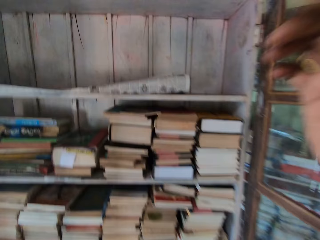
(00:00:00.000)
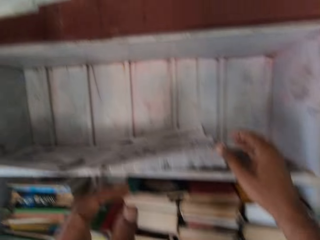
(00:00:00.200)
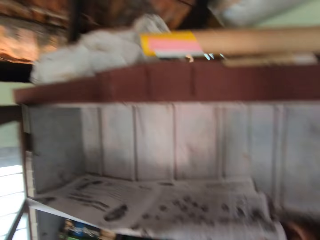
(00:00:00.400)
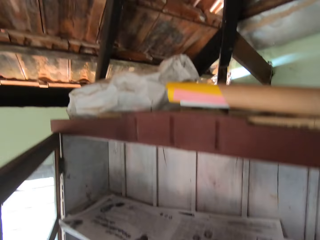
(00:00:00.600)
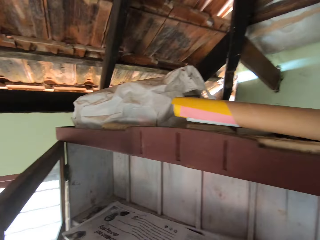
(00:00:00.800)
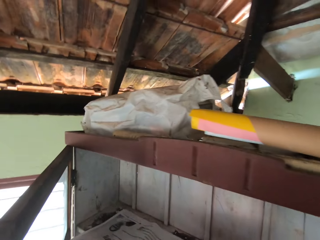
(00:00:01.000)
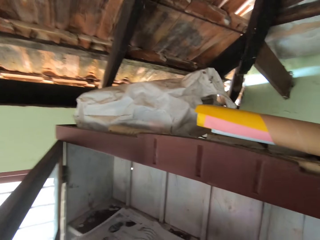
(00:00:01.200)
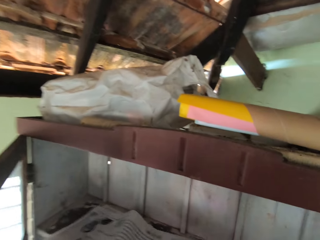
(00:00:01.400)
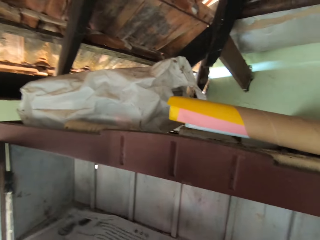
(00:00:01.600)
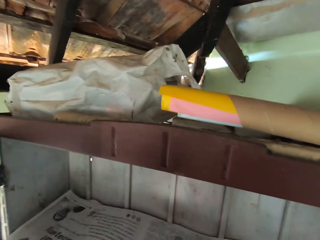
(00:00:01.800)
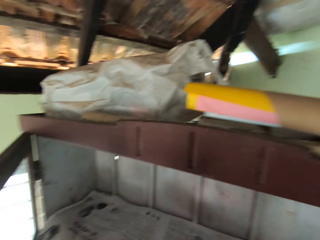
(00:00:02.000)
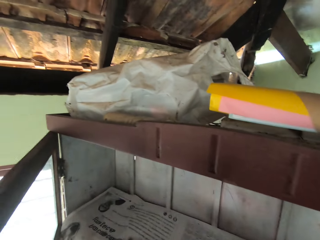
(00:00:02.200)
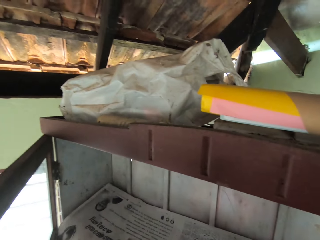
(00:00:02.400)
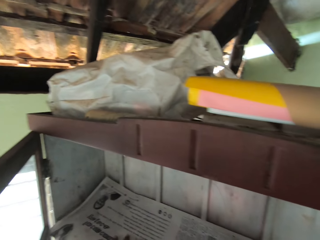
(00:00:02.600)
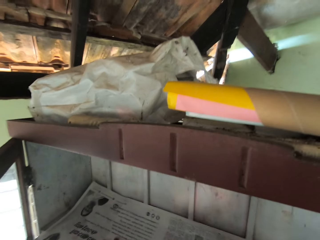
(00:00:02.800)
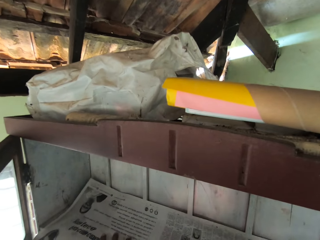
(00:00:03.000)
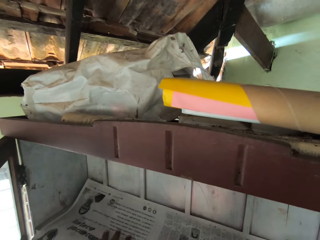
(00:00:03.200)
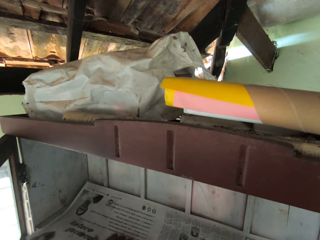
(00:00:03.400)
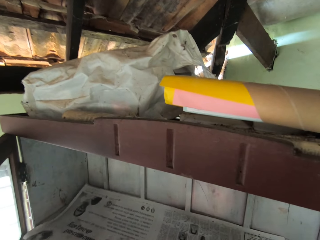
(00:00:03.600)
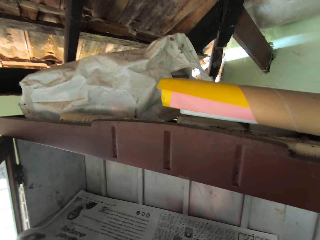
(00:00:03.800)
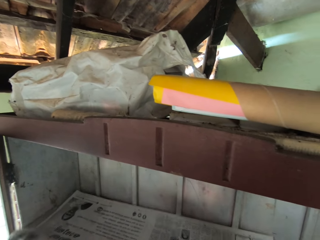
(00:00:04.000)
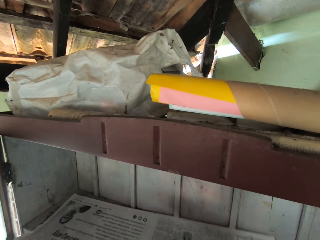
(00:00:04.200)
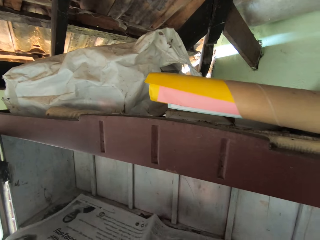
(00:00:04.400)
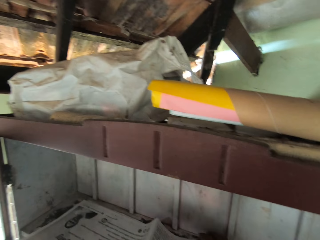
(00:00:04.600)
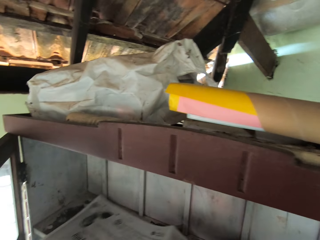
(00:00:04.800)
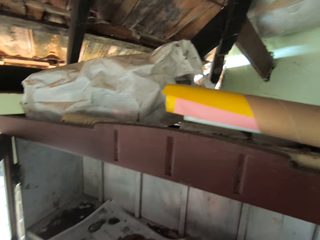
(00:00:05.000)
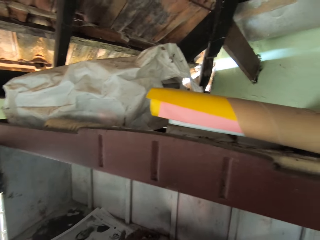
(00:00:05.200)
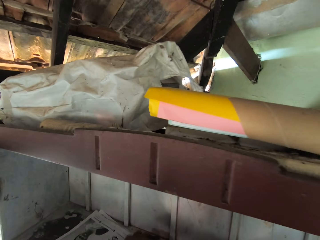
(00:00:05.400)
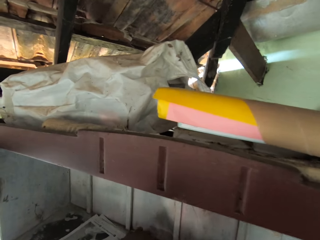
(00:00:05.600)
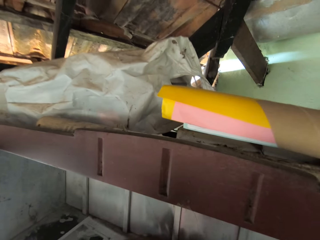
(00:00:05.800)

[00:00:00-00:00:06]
The camera wearer adjusts a newspaper in a bookshelf with his hands in the living room of an apartment.

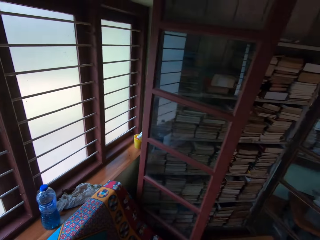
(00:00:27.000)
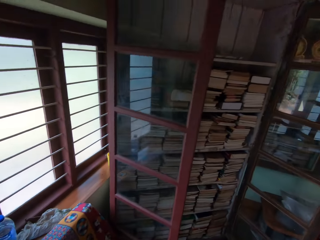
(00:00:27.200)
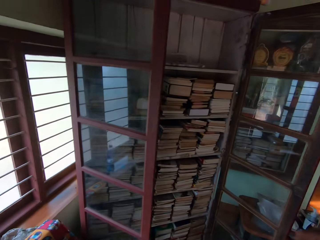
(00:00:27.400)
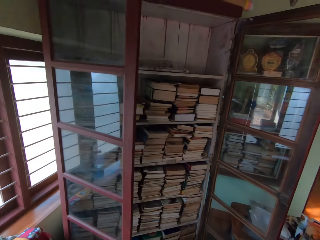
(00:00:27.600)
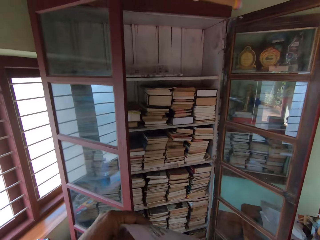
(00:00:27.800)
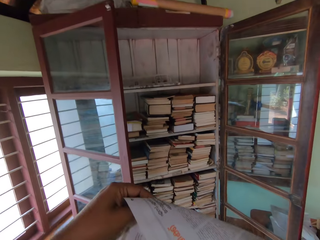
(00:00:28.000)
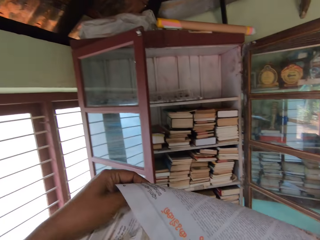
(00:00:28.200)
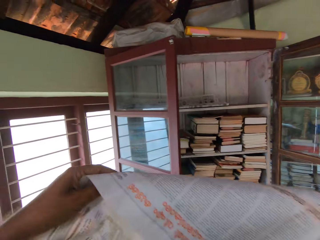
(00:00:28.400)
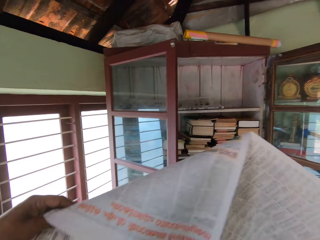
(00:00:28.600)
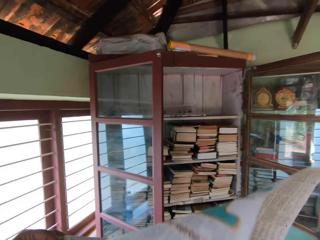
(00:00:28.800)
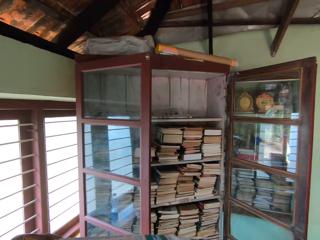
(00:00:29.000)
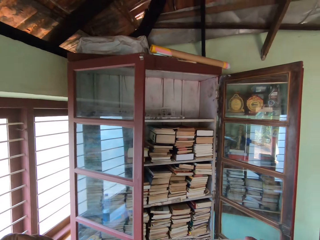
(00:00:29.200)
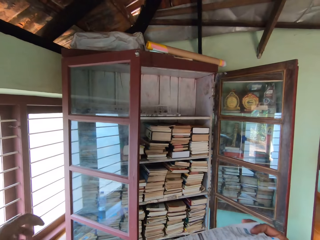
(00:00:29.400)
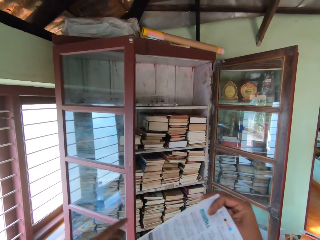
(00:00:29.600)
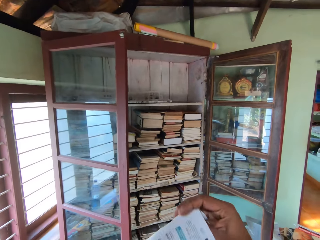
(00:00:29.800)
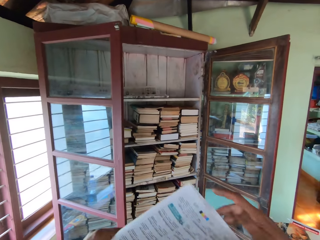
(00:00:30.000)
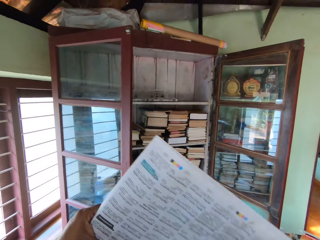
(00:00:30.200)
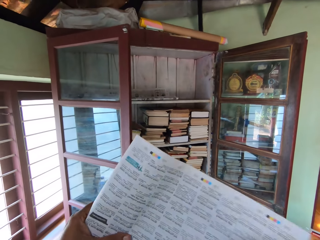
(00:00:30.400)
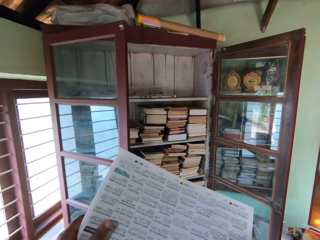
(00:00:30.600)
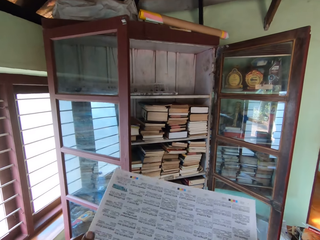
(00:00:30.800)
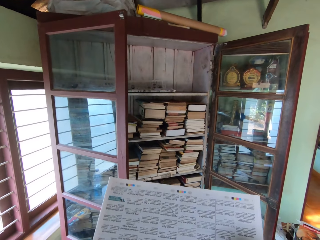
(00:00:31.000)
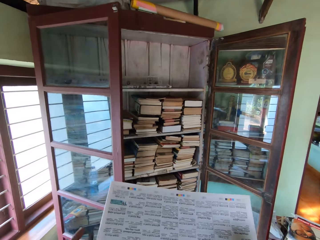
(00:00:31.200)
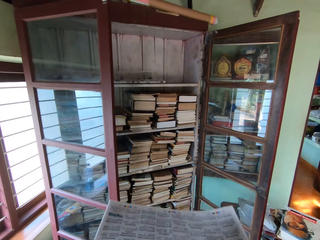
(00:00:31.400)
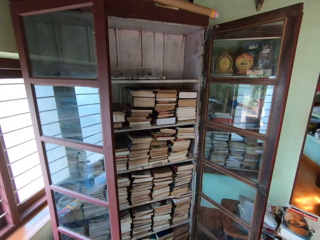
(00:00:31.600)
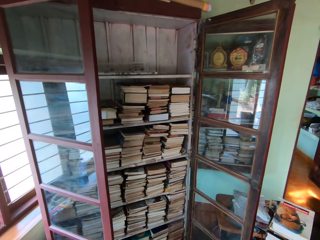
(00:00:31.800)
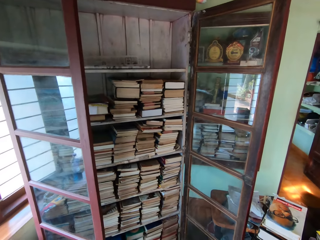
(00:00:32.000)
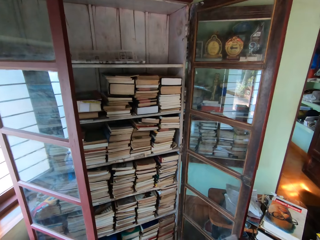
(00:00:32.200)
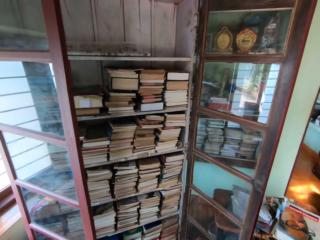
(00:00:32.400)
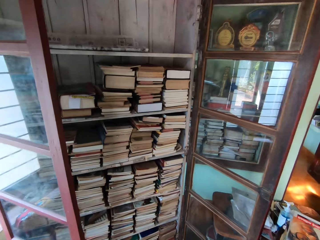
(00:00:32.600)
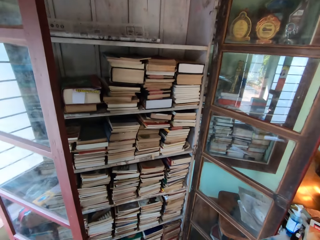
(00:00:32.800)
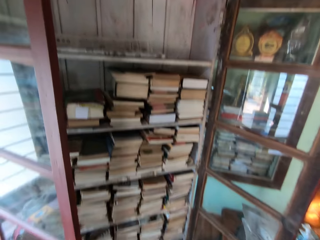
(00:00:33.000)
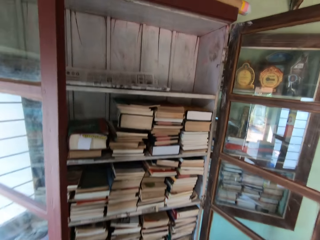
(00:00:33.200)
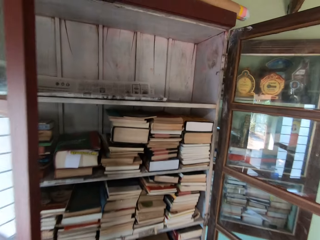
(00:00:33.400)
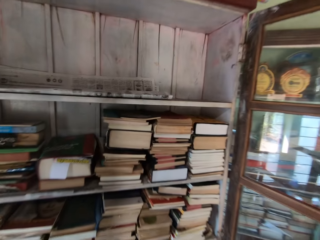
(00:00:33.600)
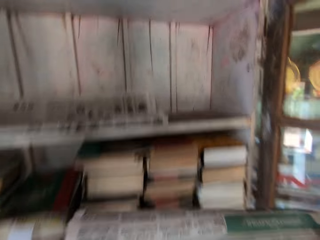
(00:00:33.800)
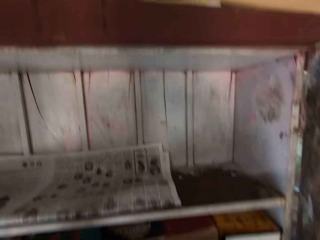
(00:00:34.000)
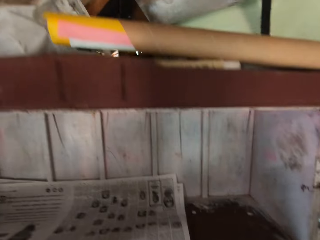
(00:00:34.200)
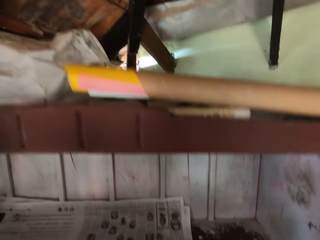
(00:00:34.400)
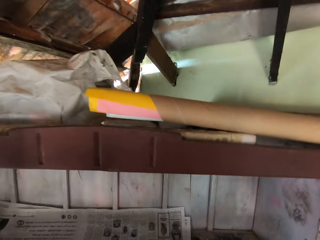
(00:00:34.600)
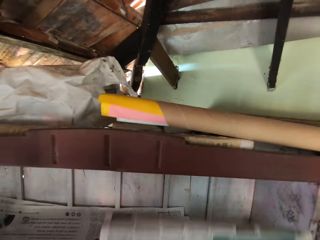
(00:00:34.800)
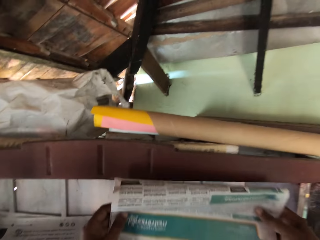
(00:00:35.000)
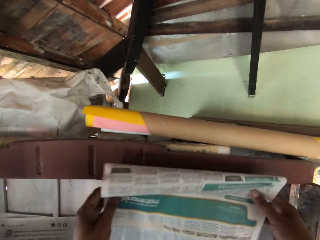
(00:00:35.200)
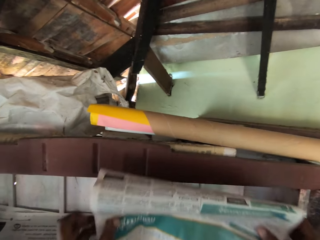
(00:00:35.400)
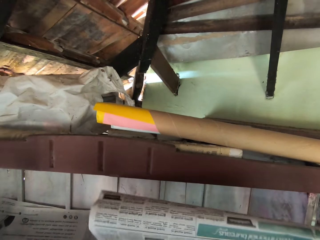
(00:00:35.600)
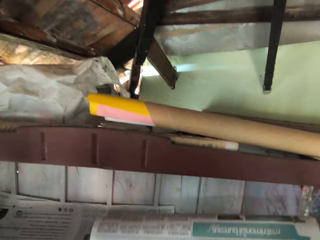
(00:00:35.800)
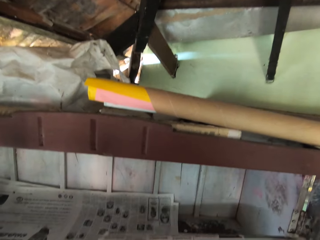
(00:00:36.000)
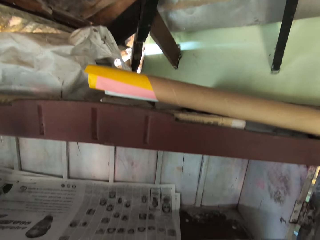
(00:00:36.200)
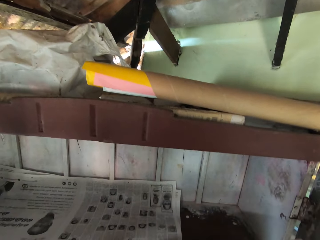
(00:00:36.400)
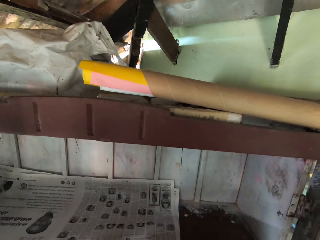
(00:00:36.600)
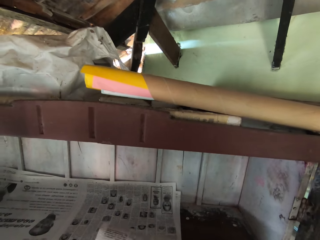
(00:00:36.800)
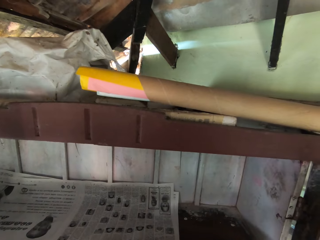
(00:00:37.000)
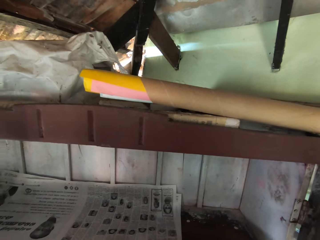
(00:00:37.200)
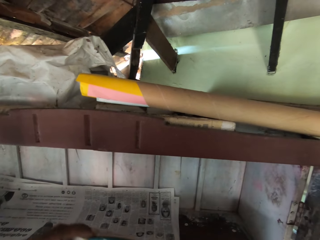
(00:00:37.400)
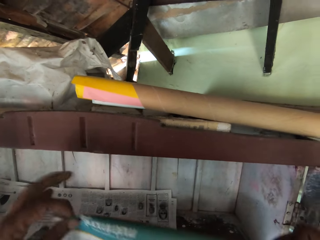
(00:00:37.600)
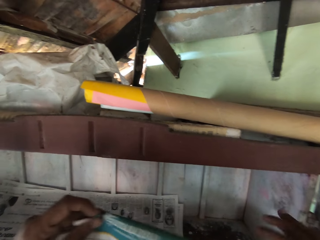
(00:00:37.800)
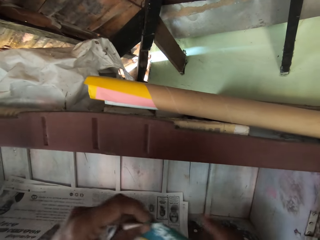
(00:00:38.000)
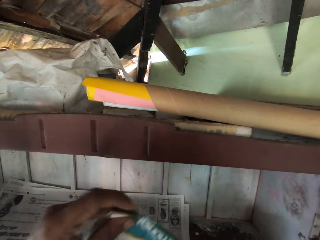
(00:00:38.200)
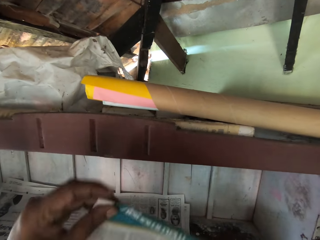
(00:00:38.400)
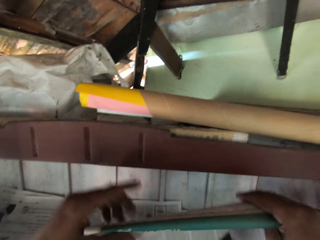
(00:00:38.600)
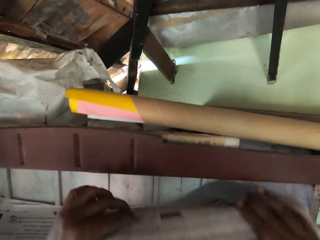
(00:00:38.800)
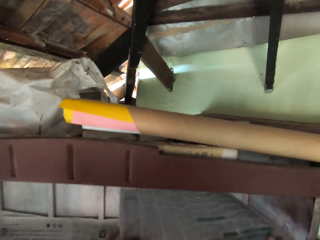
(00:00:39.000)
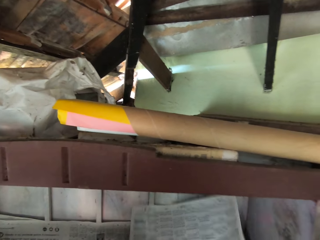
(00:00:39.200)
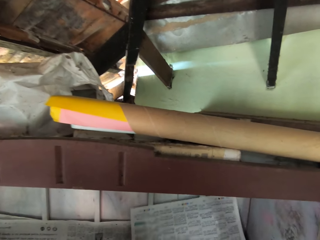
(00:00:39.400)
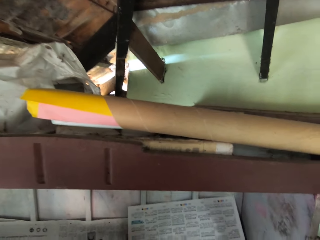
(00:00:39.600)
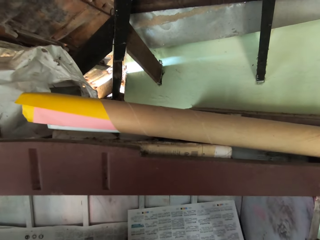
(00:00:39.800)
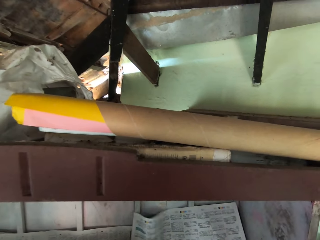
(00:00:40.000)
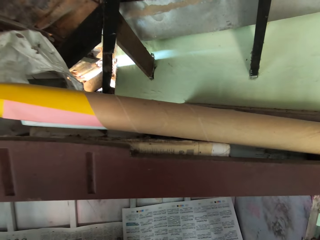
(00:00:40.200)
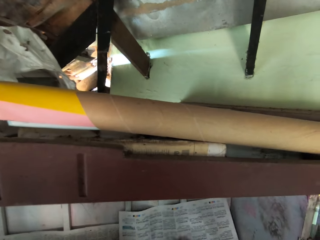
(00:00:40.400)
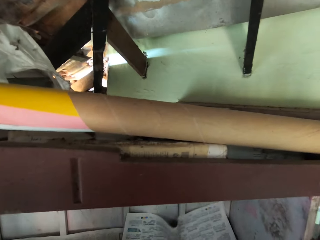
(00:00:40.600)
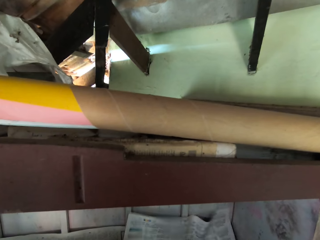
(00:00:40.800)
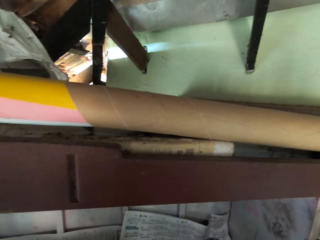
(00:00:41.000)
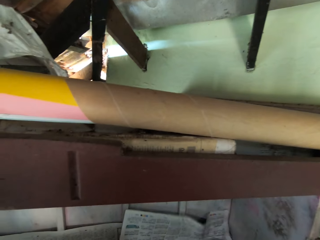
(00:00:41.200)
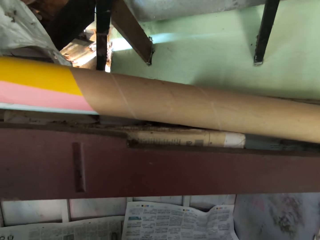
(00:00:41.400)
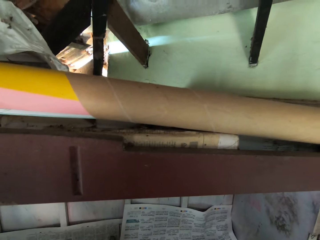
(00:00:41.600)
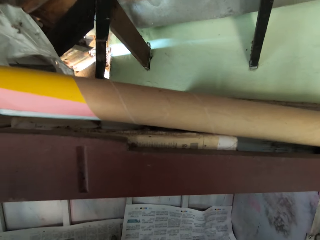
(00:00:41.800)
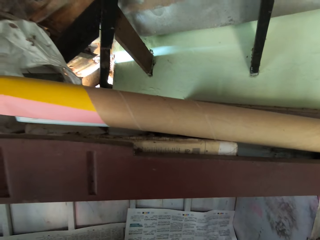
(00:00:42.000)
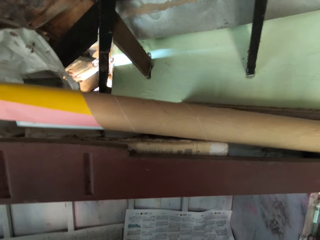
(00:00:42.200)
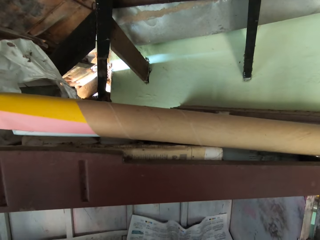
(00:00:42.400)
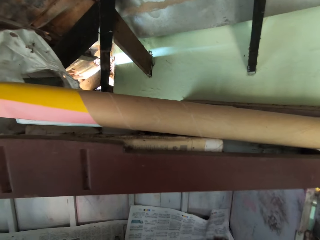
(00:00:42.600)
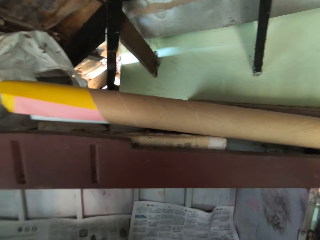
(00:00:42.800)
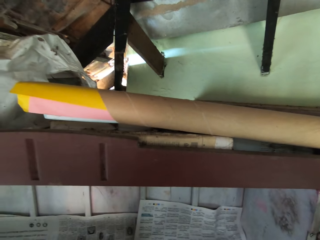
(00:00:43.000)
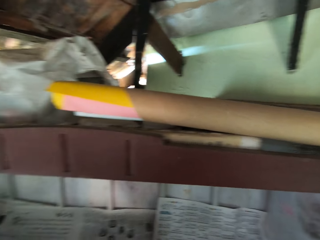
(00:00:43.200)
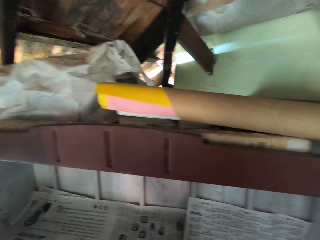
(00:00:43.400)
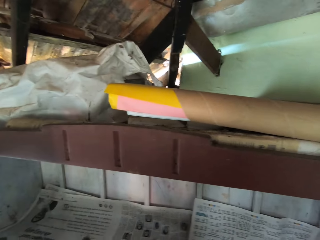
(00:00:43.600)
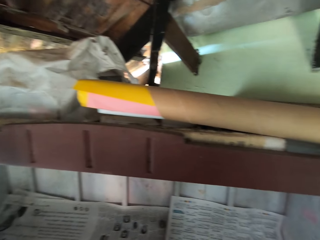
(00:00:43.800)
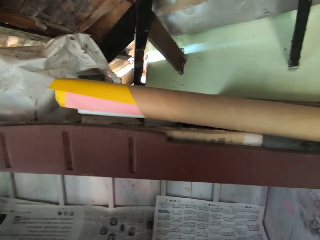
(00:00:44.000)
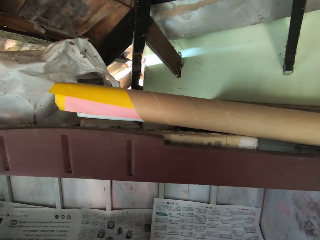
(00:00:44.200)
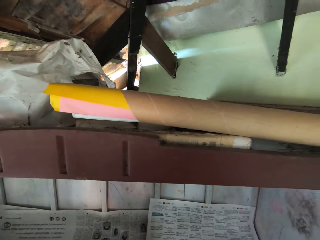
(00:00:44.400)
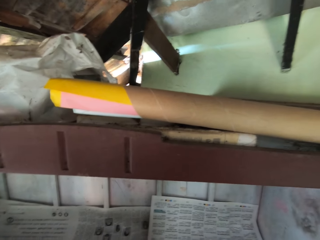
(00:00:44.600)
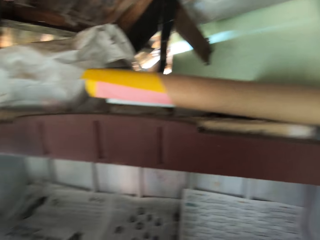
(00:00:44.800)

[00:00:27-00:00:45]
The camera wearer holds the newspaper with his left hand. He folds the newspapers with both hands. He folds the newspaper. He places the newspapers in the bookshelf with his hands. He adjusts the newspapers in the bookshelf with both hands.
